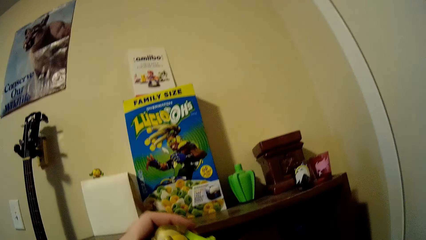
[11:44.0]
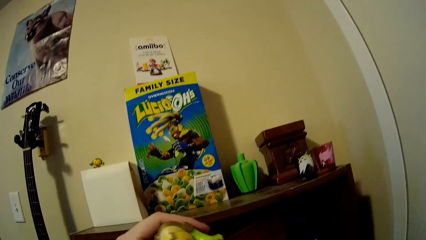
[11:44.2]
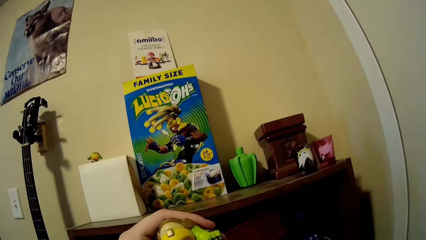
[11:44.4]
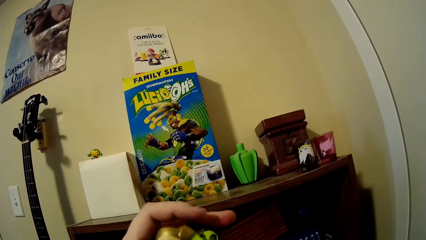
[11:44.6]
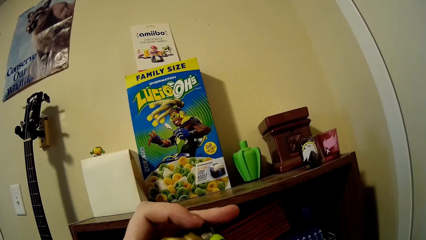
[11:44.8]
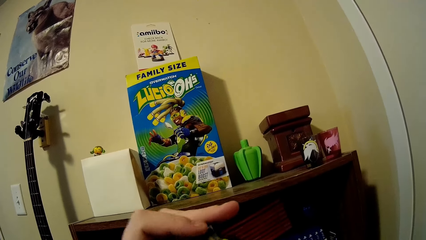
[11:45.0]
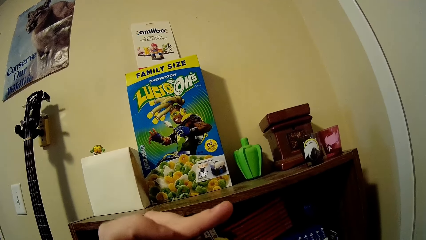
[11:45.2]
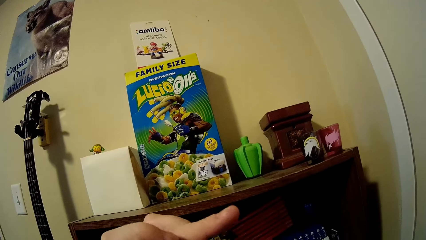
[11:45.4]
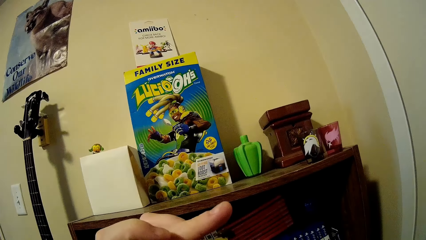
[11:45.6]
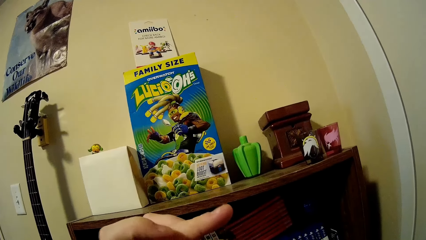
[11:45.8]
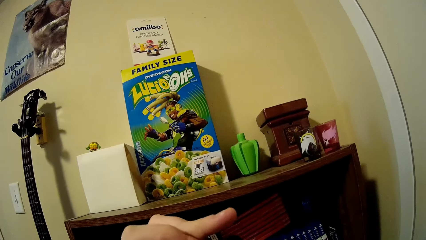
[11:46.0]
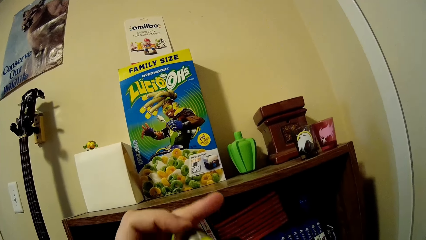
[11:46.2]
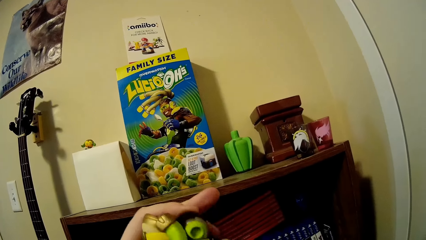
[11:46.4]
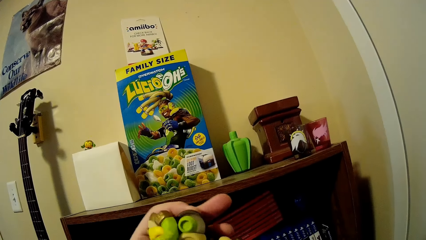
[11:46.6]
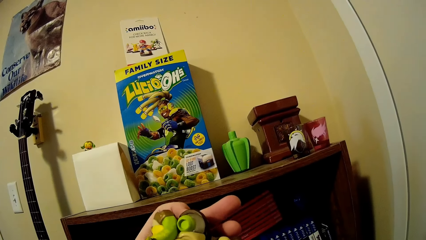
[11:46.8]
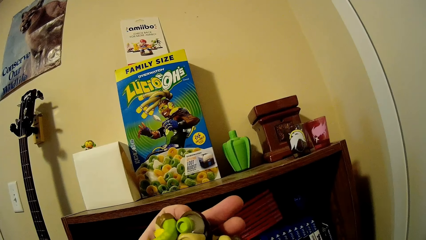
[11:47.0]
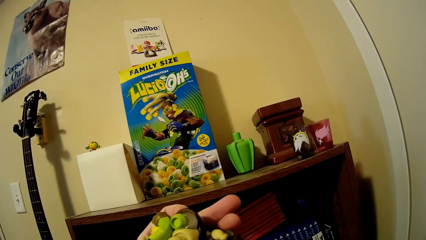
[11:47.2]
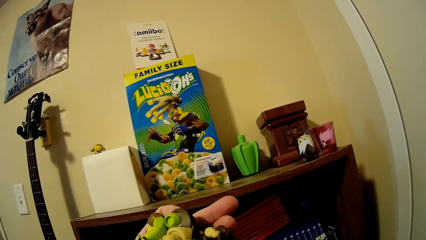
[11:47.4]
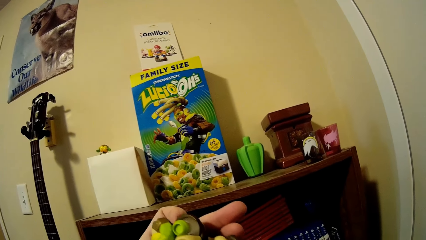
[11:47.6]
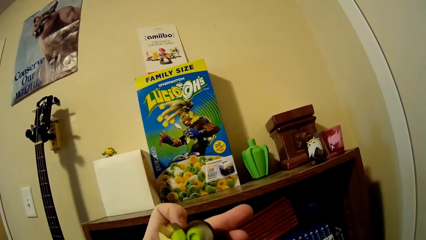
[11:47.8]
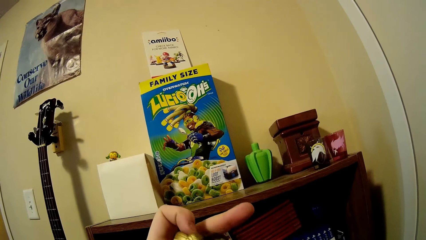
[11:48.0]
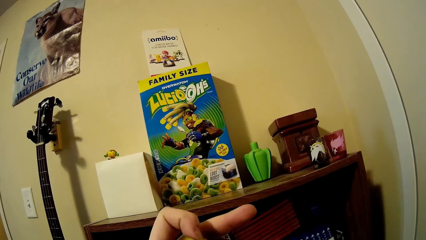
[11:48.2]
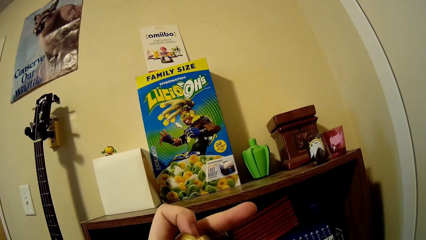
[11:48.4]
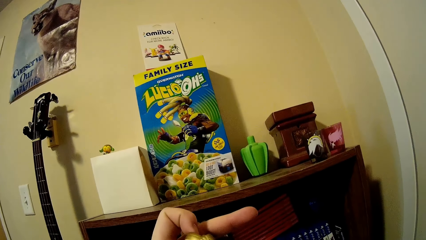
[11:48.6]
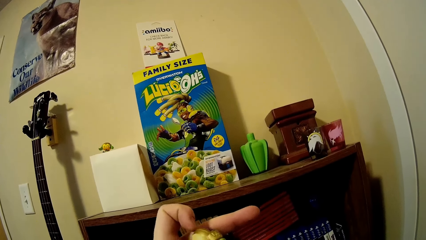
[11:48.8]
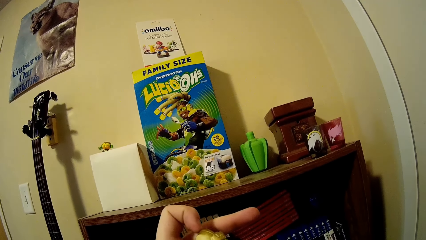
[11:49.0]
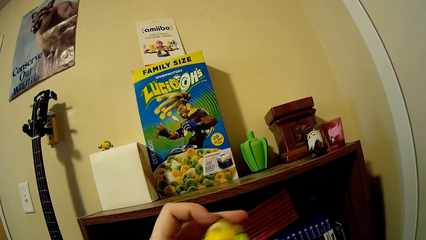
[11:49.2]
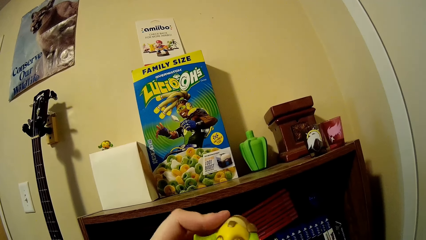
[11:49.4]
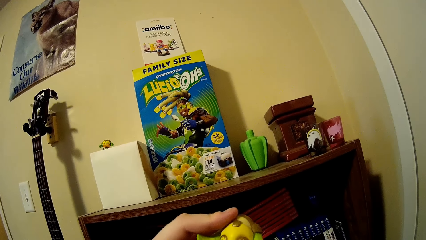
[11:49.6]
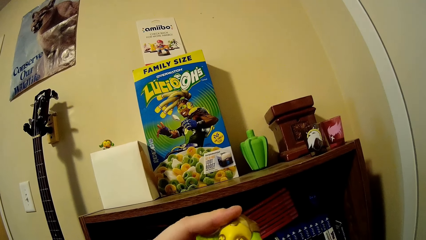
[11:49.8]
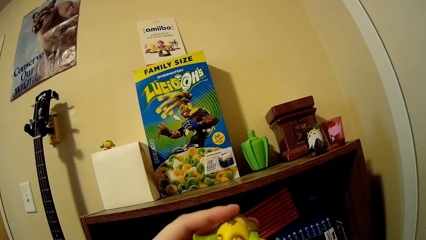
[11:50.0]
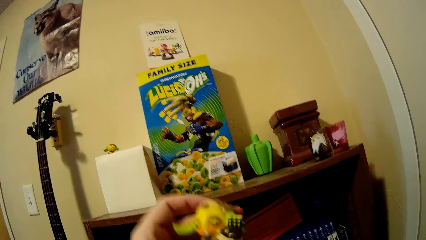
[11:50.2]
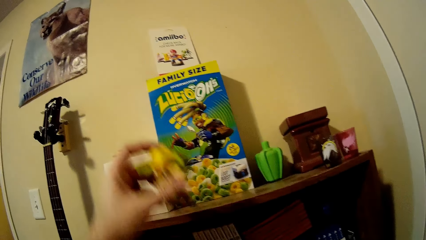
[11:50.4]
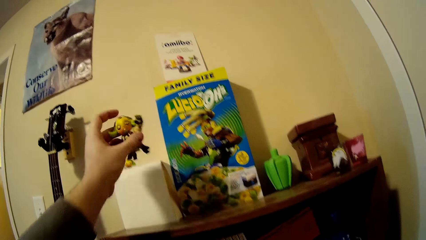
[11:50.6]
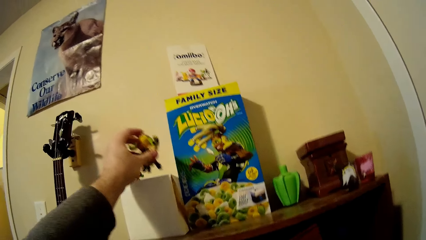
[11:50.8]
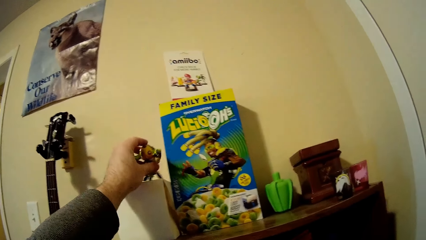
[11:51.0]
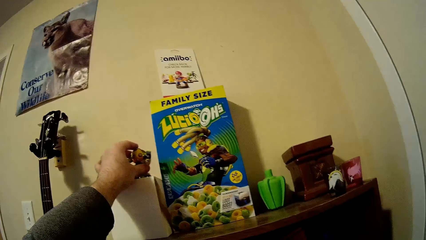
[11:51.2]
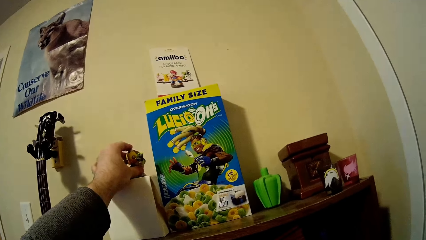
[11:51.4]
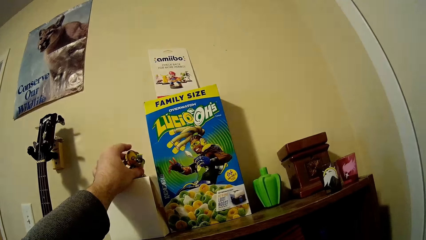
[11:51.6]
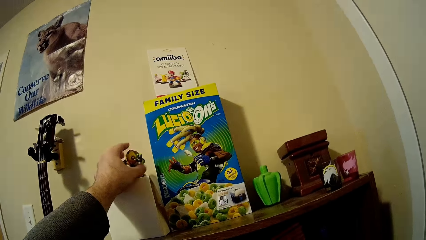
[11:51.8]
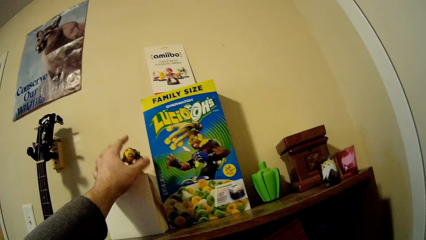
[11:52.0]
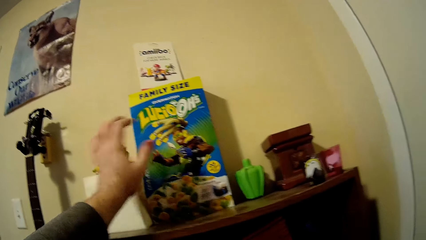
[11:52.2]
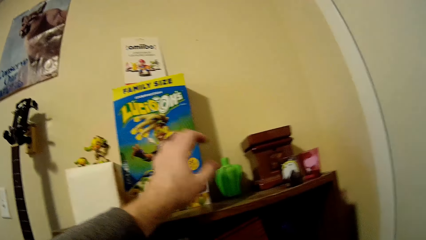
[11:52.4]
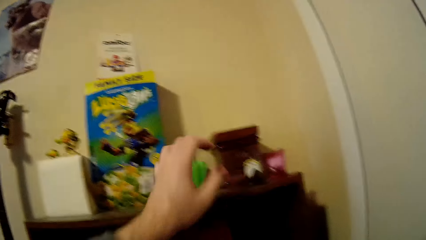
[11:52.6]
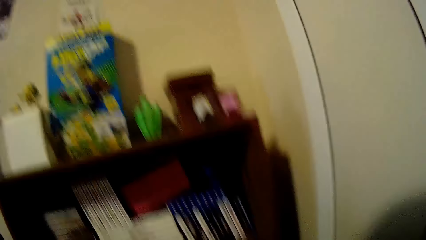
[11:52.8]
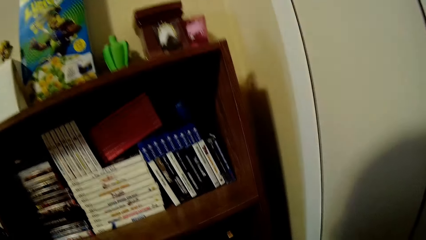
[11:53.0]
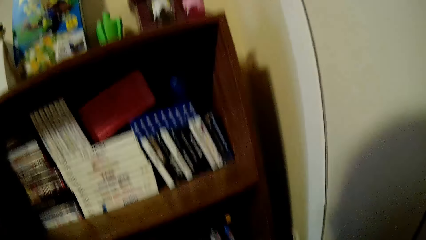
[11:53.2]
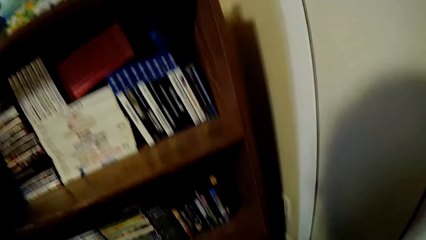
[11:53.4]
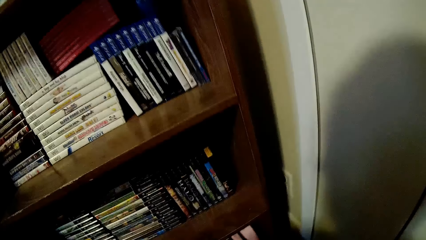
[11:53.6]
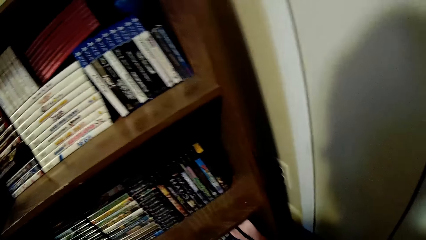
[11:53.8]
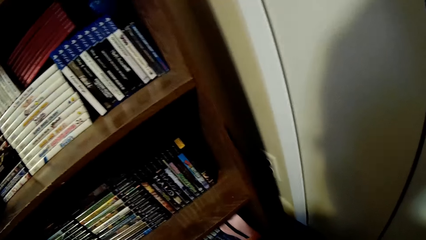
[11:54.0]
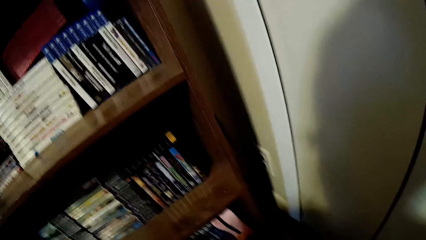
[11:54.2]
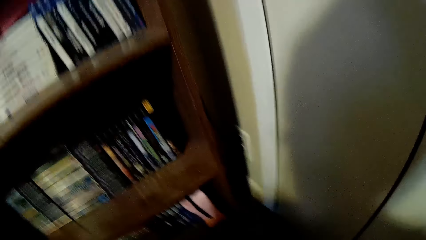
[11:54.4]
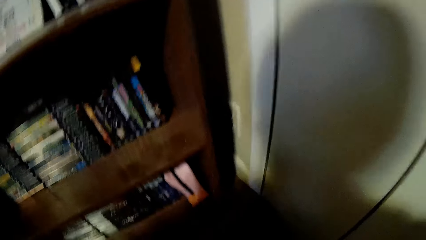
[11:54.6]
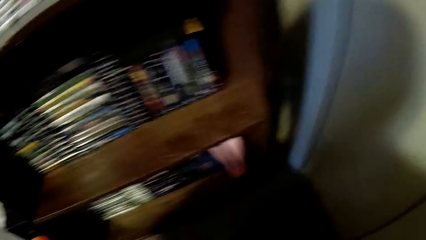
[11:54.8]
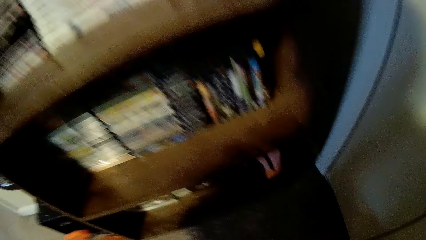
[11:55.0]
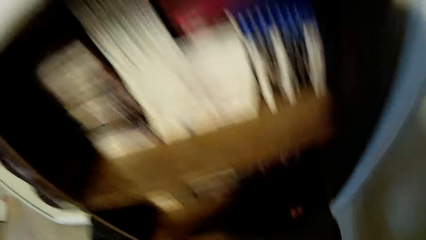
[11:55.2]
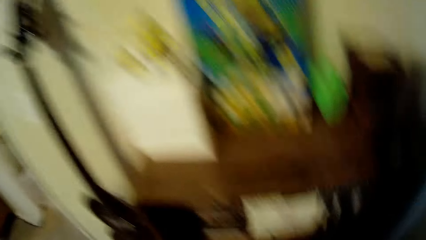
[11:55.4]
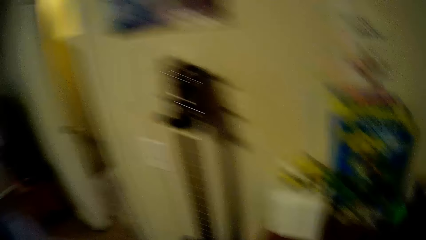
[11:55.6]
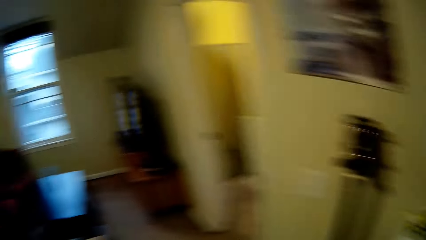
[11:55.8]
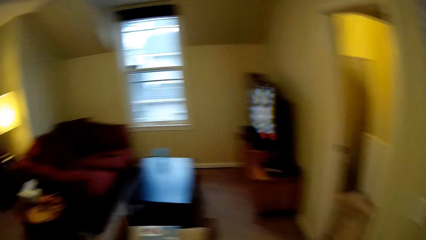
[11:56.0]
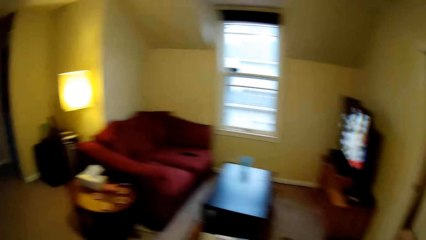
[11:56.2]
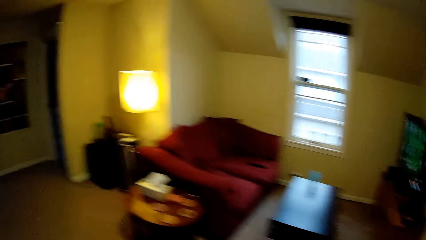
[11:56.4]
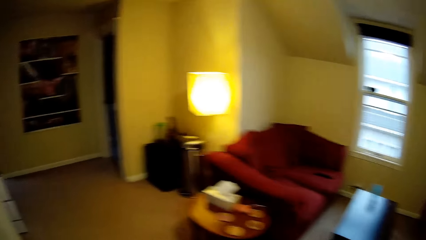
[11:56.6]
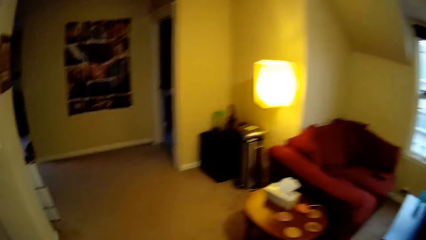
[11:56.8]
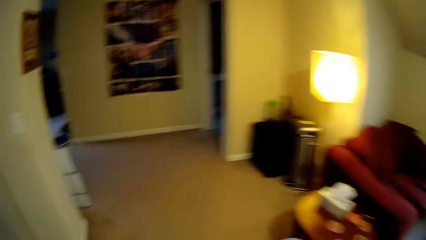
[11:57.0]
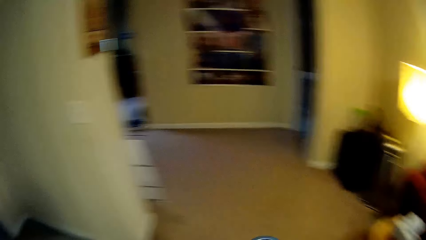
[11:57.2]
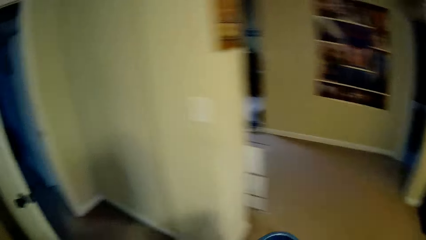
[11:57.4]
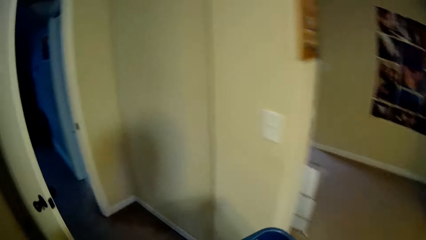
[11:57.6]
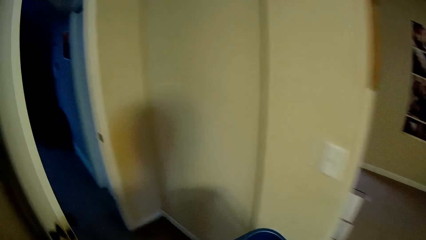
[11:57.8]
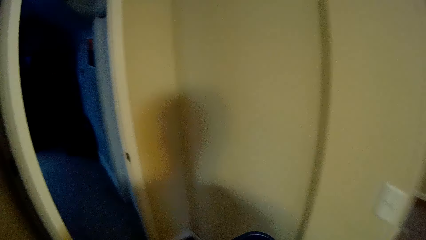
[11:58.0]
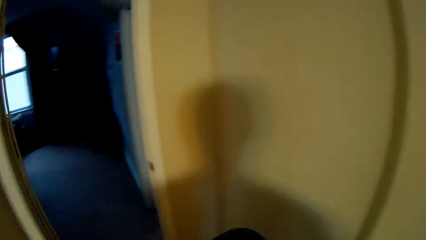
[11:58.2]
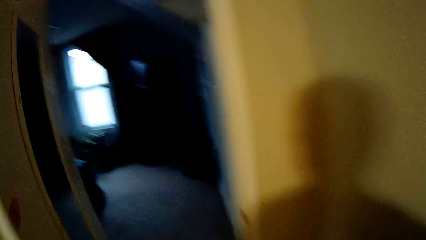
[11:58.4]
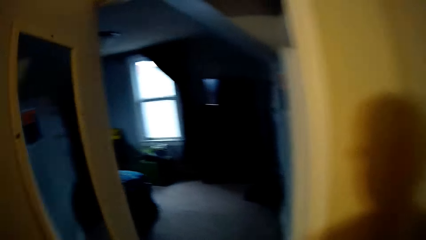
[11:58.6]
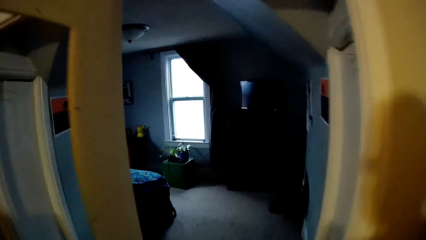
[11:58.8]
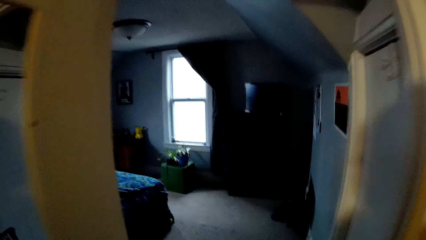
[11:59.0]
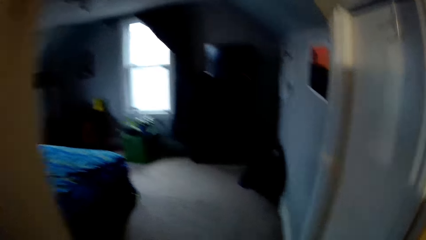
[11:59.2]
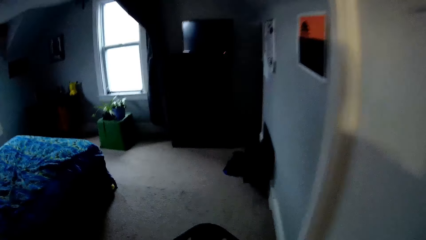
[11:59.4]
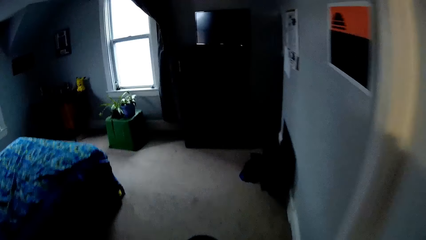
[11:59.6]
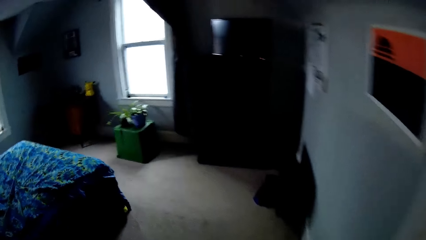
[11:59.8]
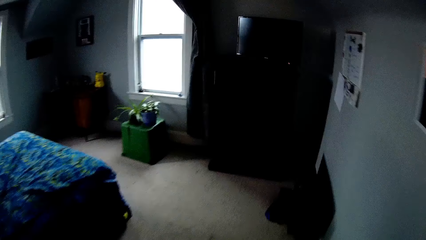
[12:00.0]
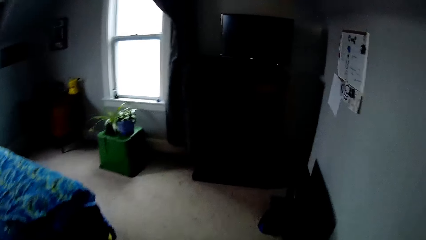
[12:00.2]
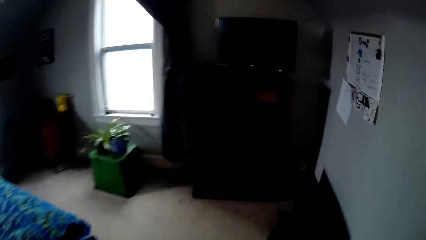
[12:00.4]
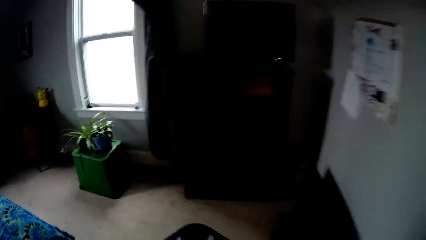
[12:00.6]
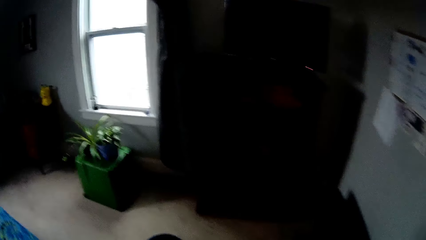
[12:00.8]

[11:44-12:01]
The camera wearer picks up toys from a shelf. He examines a doll. He holds a toy with his hand. He adjusts the toy on his hand. He puts the doll on top of a white package on the shelf. He looks around a room. He walks around the room.
